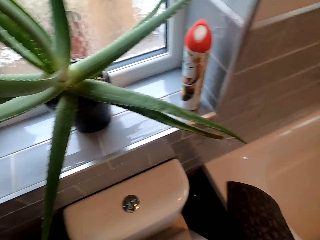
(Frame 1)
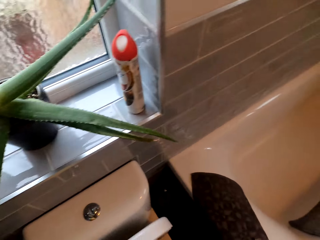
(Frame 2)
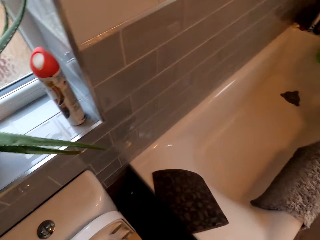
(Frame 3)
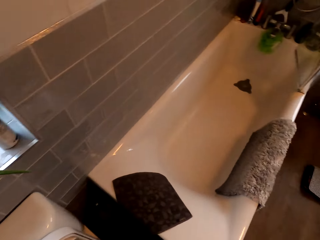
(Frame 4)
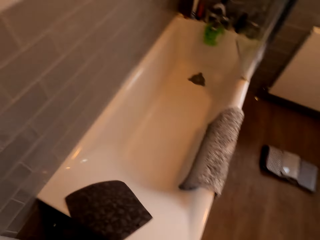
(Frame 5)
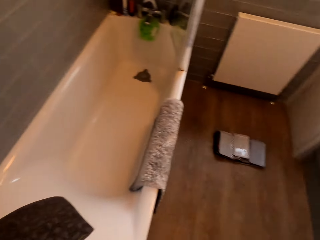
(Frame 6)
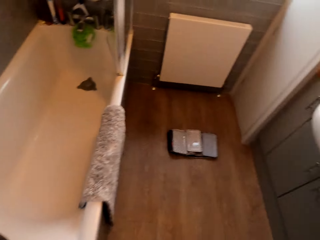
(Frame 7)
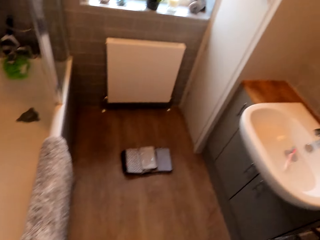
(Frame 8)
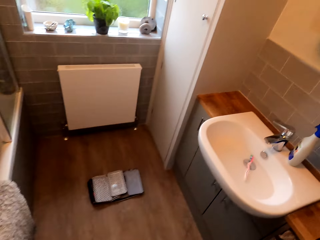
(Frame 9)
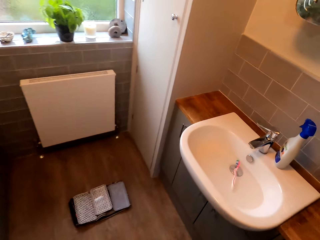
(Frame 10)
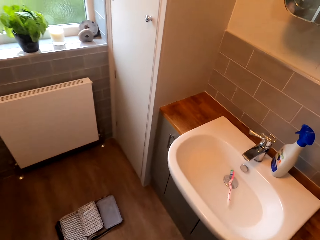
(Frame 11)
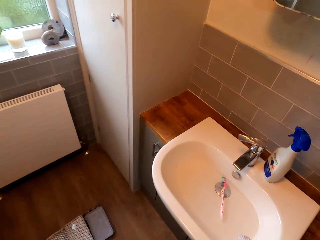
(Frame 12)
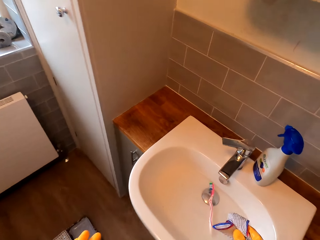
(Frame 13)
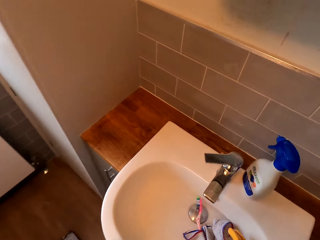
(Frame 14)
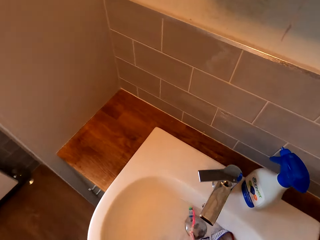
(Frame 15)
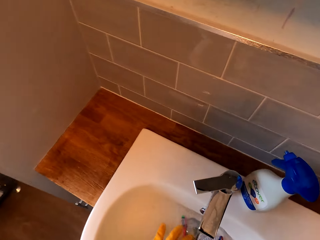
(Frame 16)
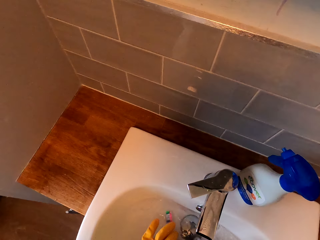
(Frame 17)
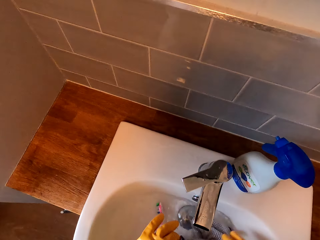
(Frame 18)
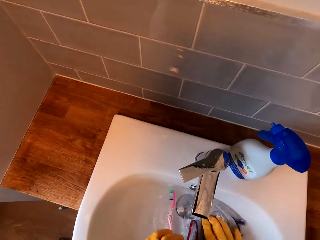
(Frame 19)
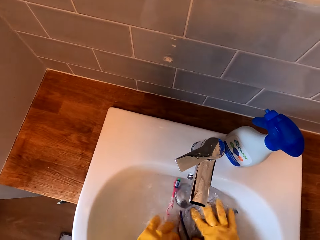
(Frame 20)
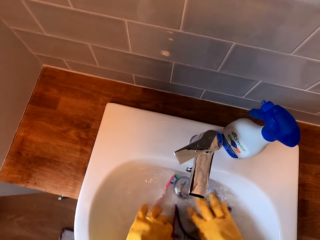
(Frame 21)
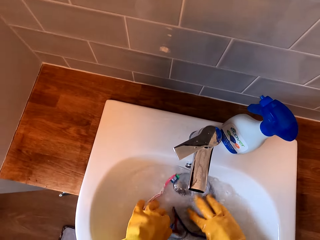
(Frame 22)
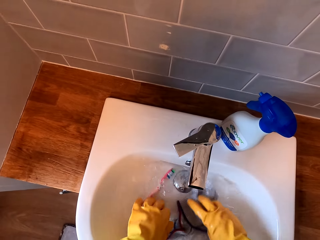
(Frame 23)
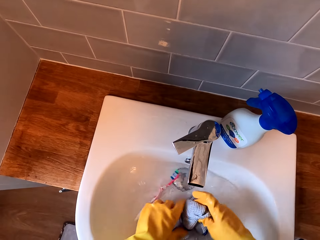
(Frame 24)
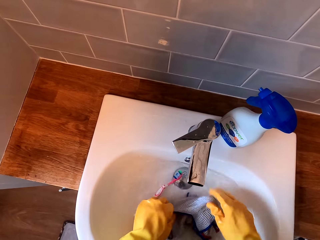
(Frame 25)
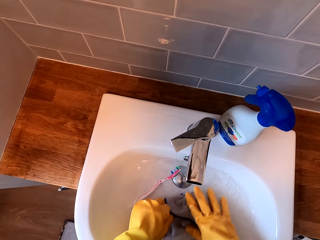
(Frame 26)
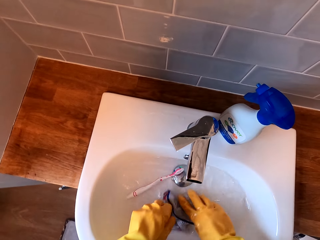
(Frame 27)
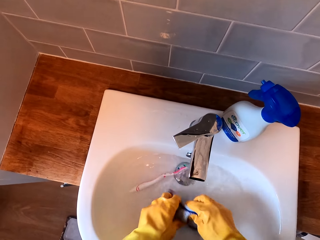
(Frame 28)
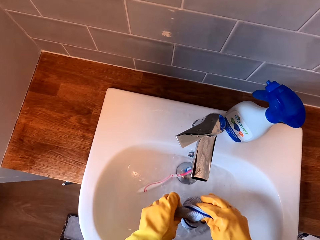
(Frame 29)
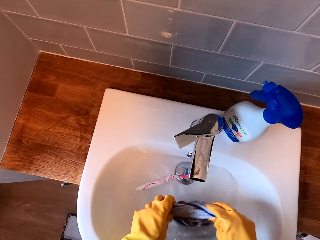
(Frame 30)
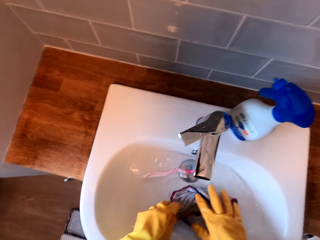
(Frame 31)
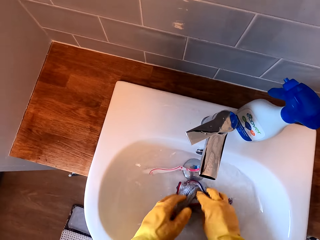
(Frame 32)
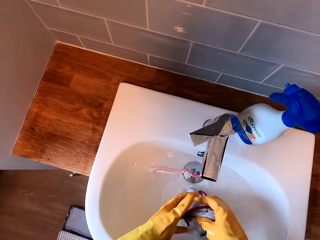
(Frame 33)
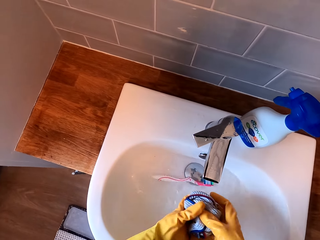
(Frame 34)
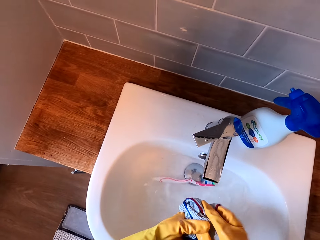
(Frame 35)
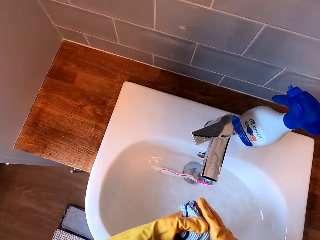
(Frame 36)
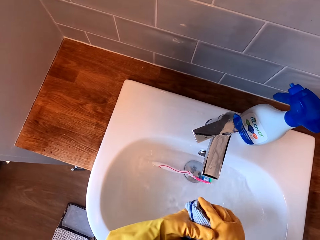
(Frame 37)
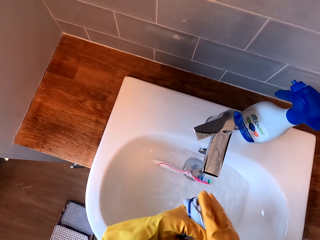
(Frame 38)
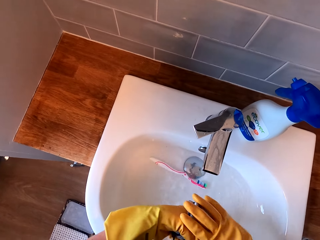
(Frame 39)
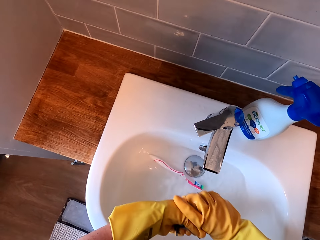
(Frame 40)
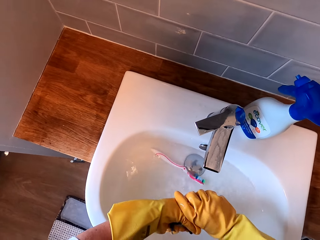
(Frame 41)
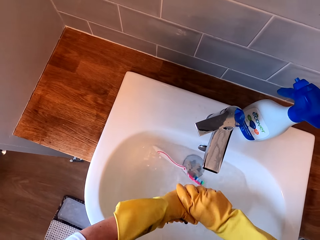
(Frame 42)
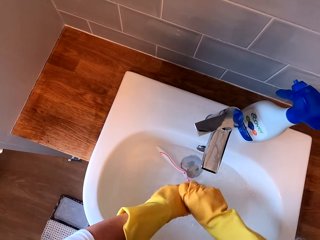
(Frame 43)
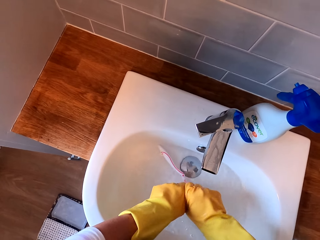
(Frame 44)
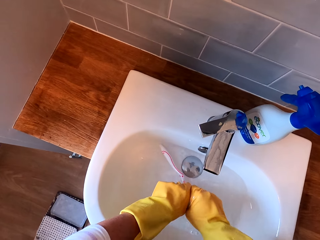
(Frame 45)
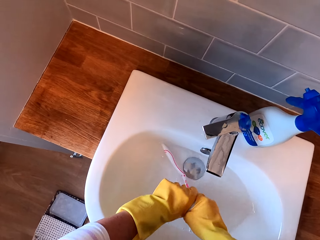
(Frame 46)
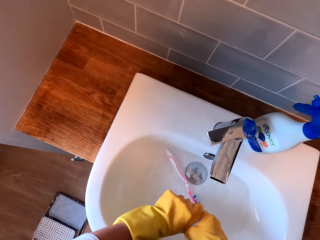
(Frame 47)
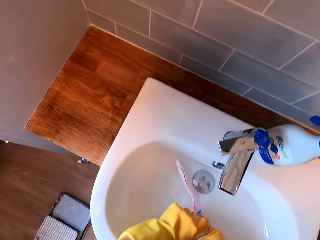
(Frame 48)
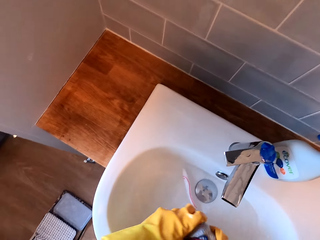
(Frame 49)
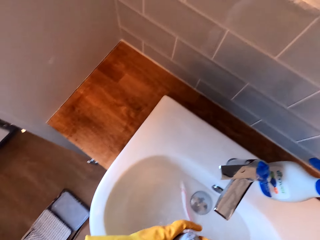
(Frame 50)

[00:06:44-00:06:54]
The camera wearer walks in a bathroom. They rinse a towel in a sink. They squeeze the towel in the sink.

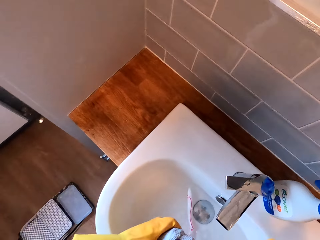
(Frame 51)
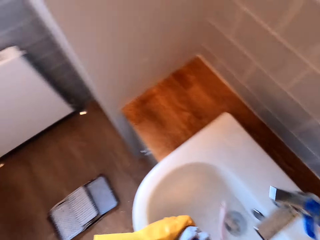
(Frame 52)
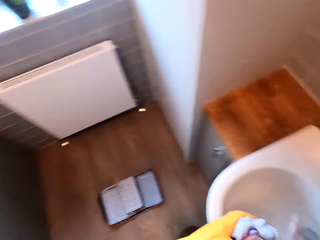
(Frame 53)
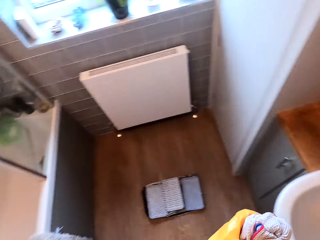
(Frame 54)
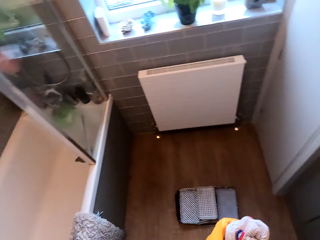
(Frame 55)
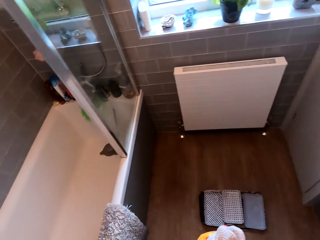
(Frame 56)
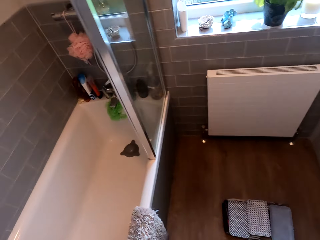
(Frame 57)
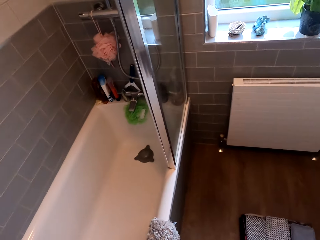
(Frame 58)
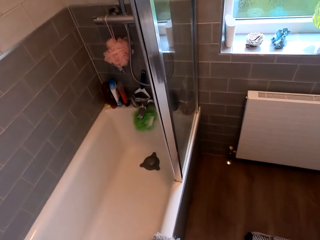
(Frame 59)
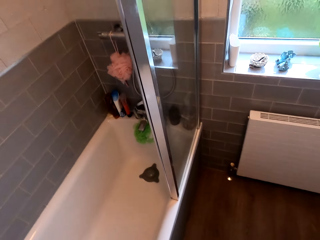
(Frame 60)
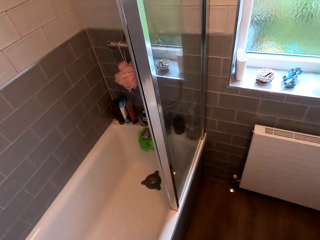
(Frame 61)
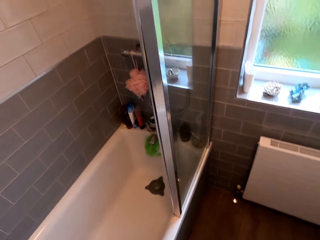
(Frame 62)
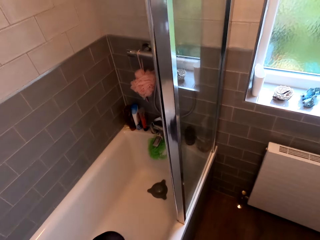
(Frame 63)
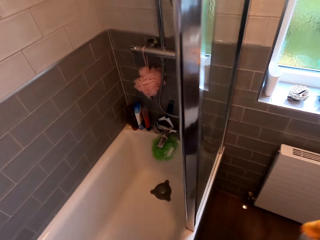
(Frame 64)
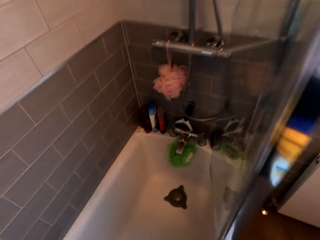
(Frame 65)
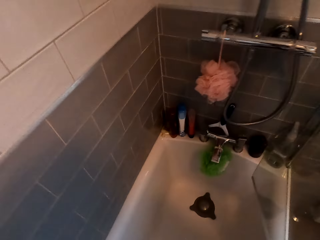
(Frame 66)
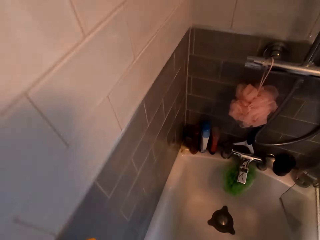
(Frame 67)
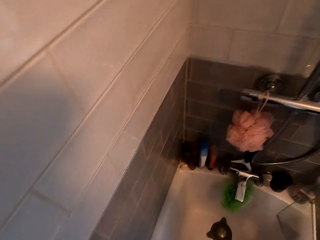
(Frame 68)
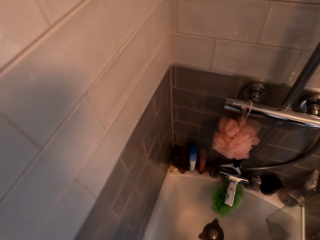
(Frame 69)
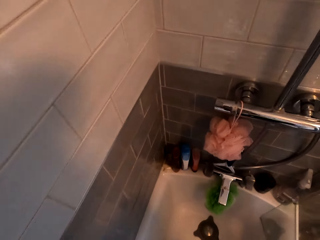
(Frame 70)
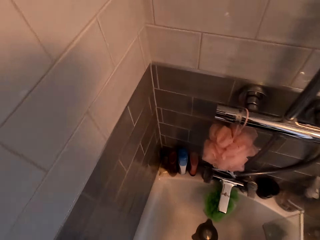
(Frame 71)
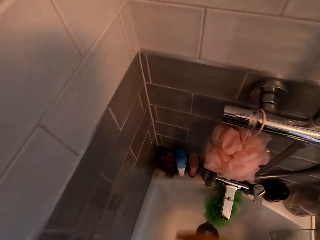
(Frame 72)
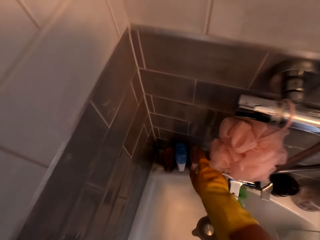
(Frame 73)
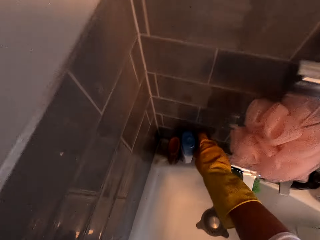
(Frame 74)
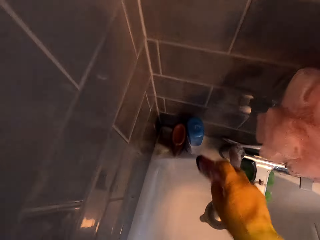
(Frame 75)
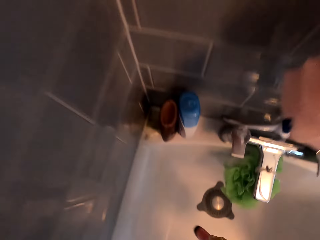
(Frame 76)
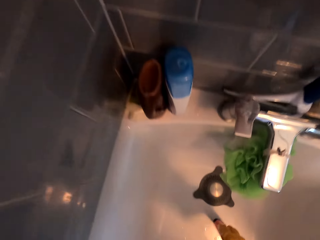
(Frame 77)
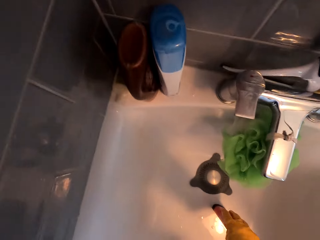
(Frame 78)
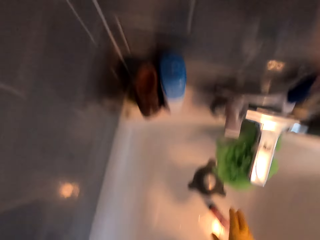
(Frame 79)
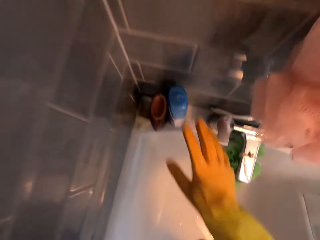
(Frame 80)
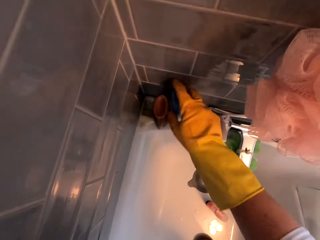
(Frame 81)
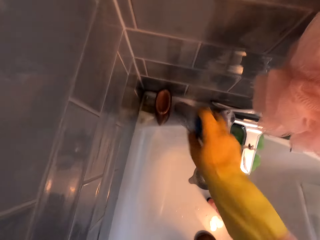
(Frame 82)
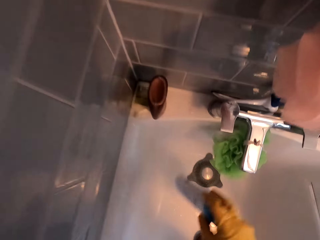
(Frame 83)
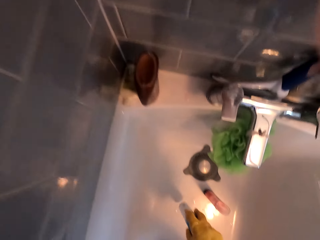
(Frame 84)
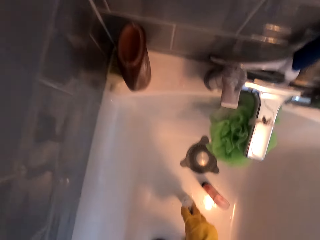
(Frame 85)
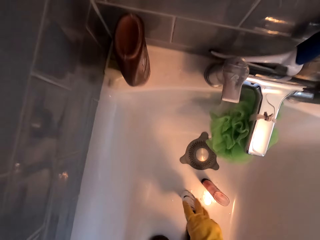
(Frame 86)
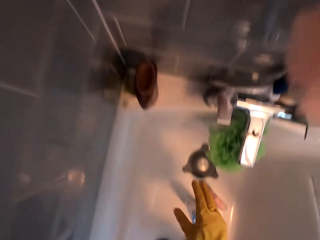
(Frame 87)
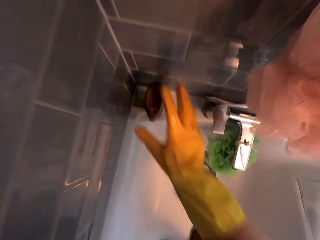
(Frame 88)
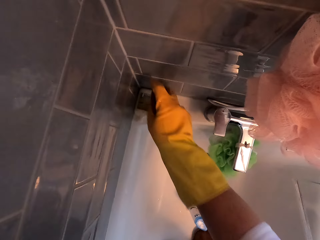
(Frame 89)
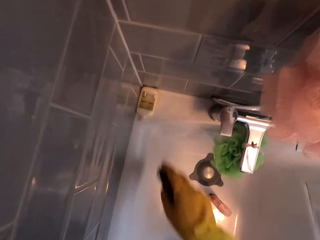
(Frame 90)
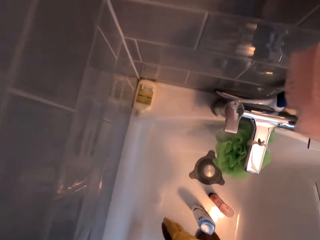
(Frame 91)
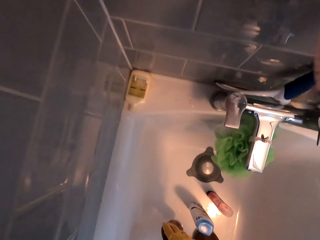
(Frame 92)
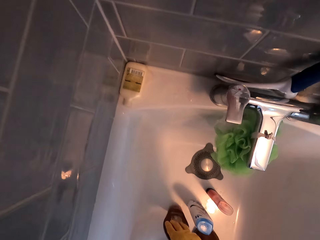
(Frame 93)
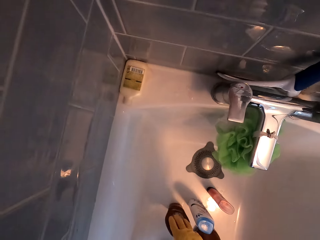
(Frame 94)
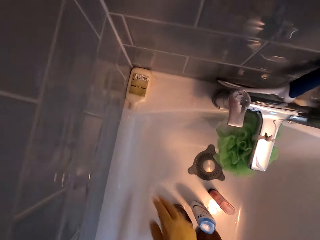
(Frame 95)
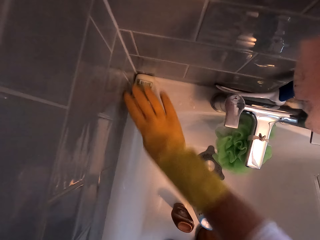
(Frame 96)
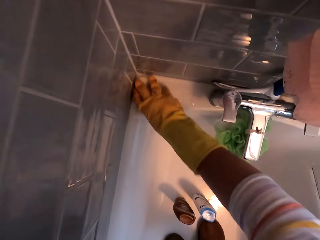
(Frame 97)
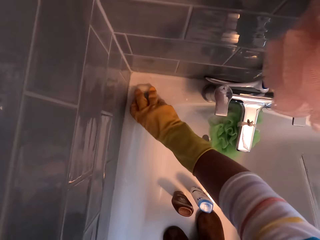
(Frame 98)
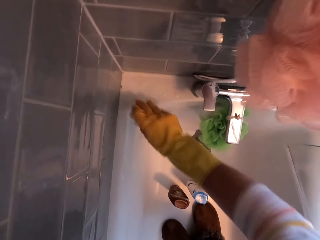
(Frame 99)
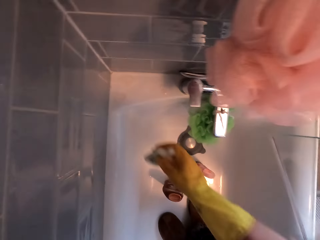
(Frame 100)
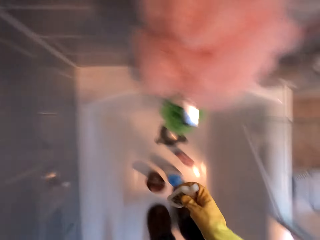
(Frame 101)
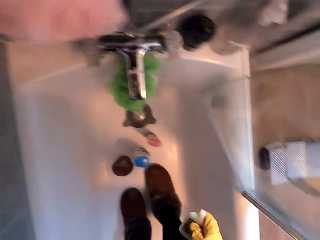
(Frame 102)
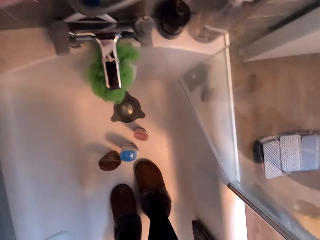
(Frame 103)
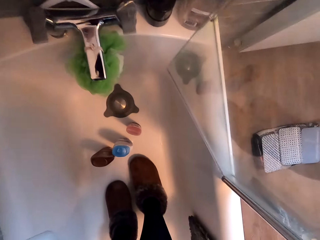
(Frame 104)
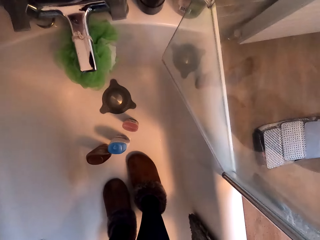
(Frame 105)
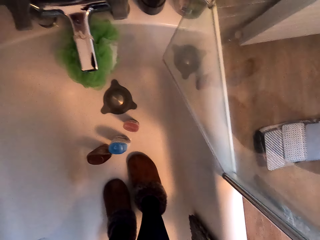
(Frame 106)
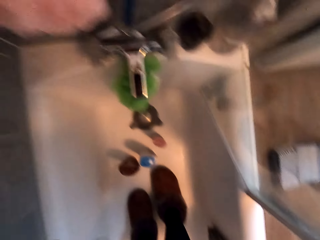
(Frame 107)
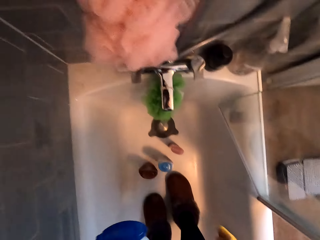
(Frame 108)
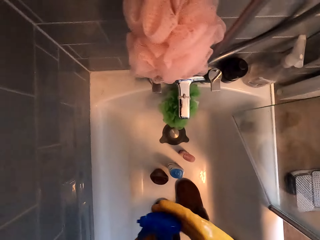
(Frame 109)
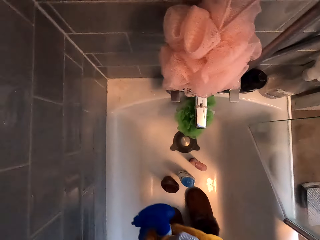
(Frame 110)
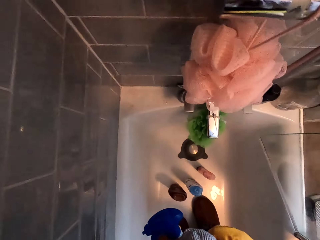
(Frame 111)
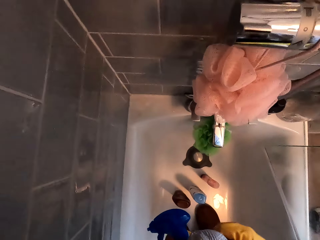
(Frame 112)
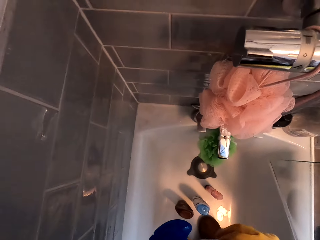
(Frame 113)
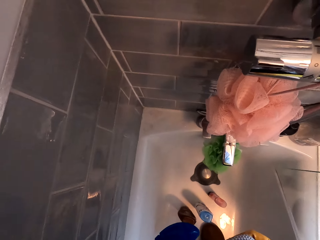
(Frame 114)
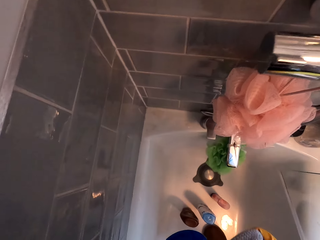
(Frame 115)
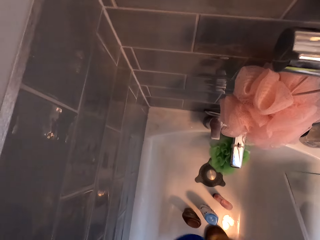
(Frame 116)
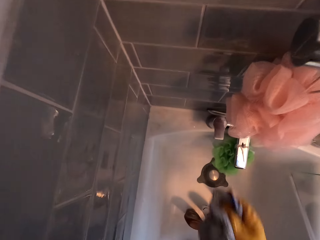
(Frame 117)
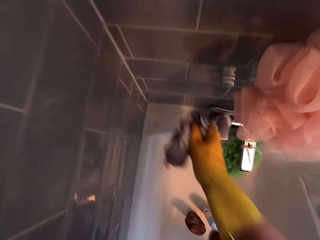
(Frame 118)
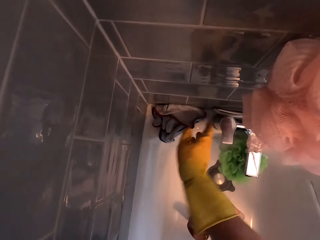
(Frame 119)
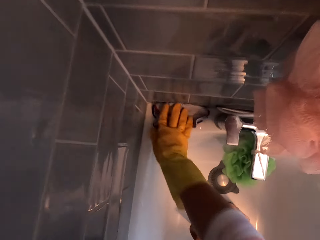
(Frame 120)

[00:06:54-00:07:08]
The camera wearer walks in the bathroom. They pick a bottle of soap on a jacuzzi and put the bottle of soap in the jacuzzi. They pick the bottle of soap on the jacuzzi and put the bottle of soap in the jacuzzi. They pick the bottle of soap on the jacuzzi and put the bottle of soap in the jacuzzi. They pick the bottle of soap on the jacuzzi. They hold a cloth. They wipe a spray bottle.
